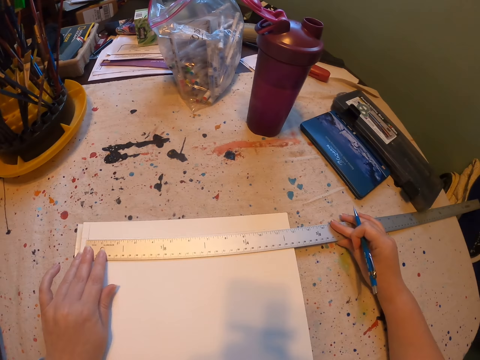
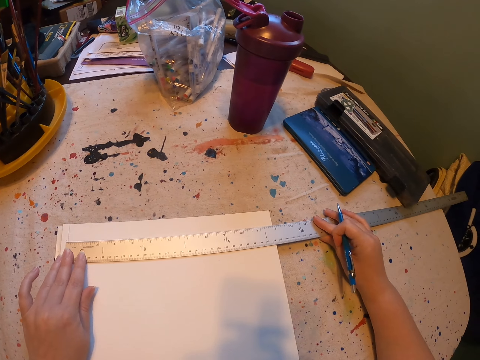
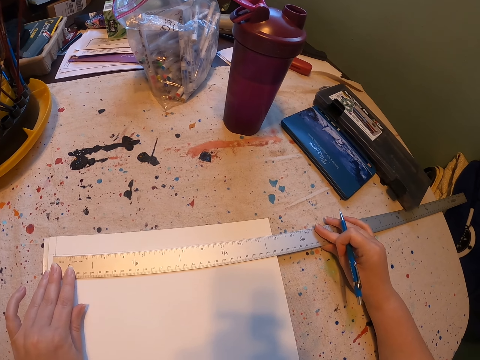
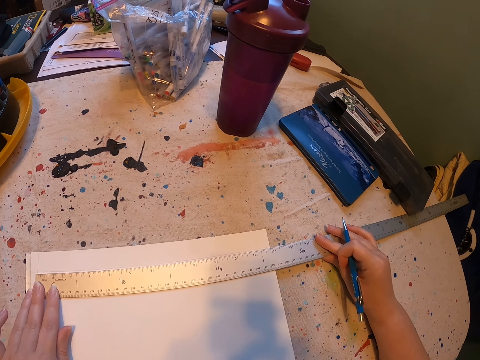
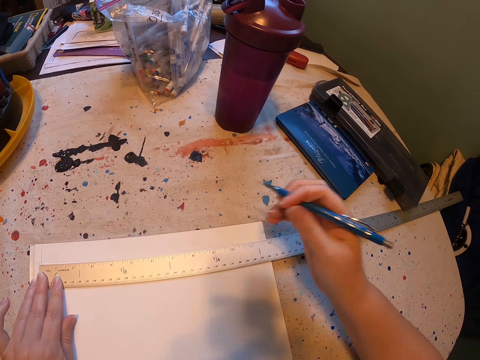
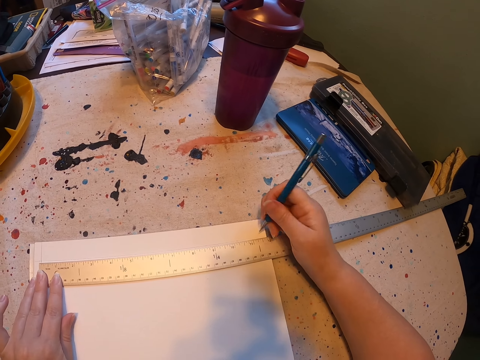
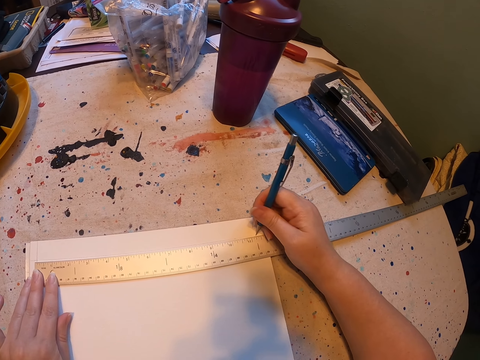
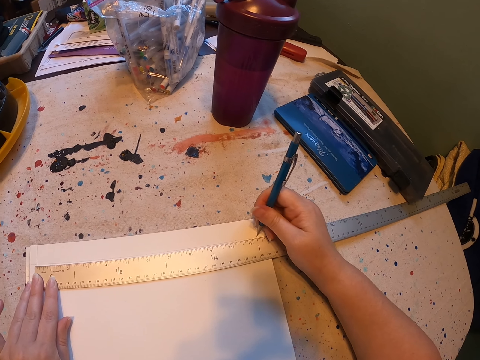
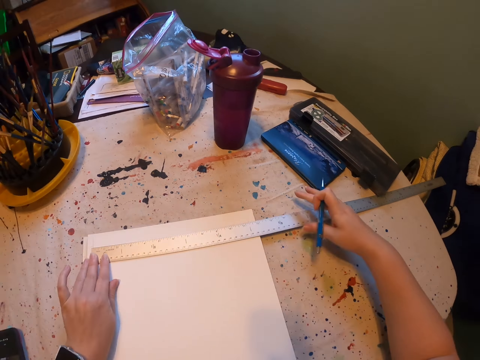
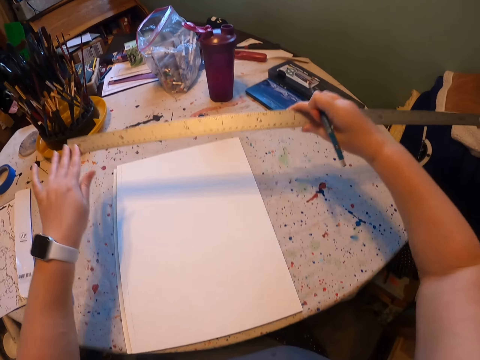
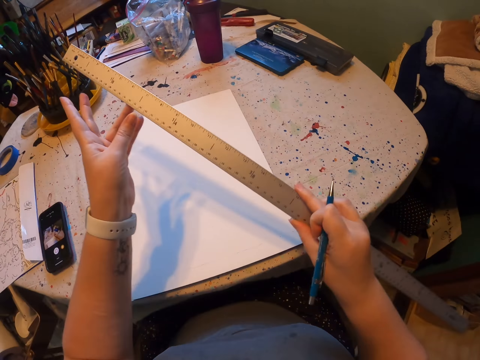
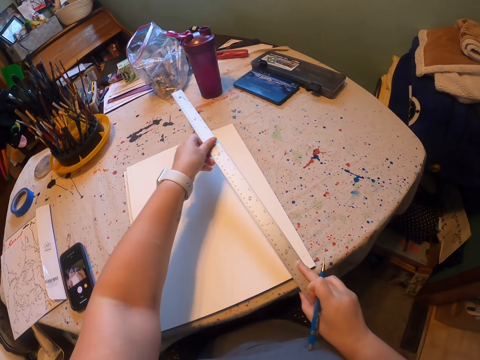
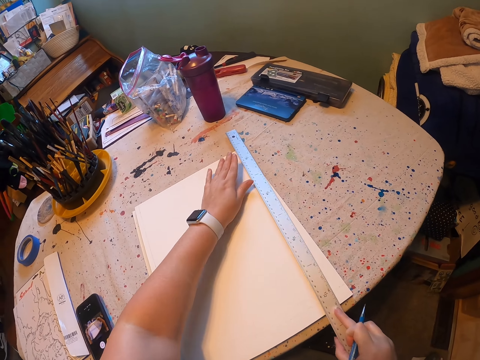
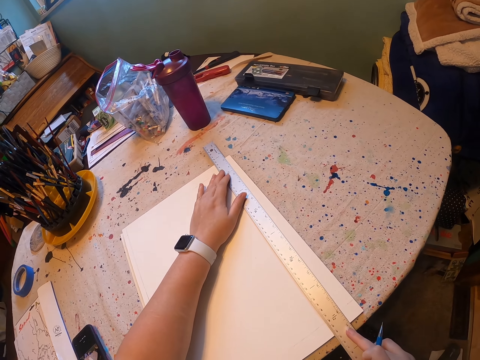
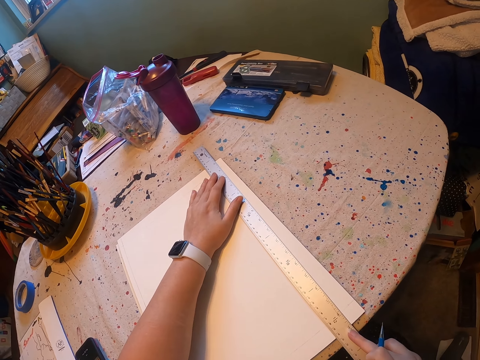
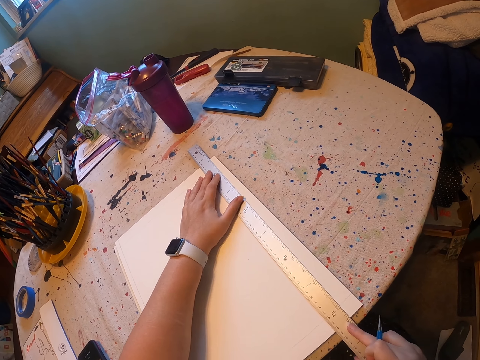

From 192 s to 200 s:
The camera wearer draws on the paint book. They pick up the ruler. They place the ruler down.

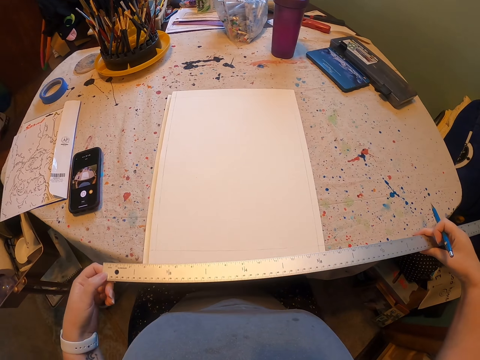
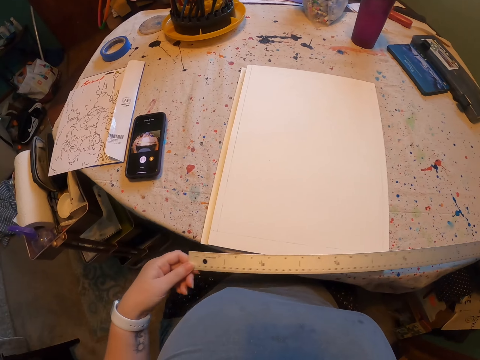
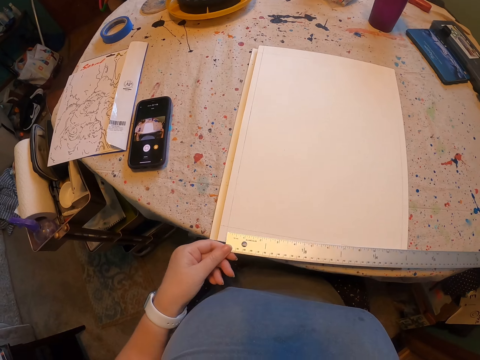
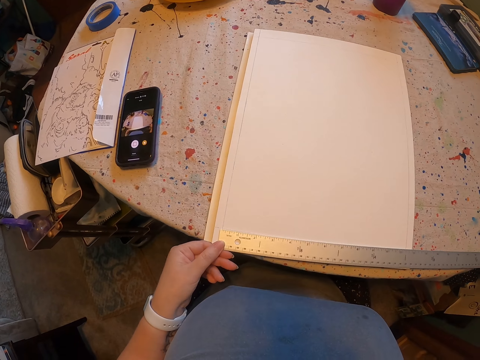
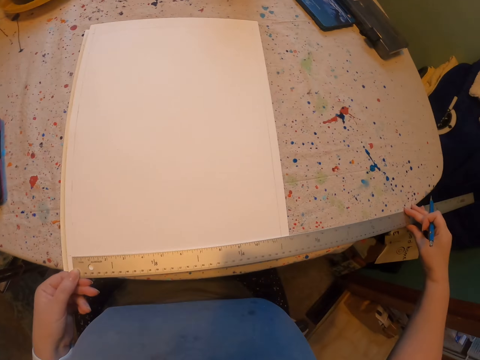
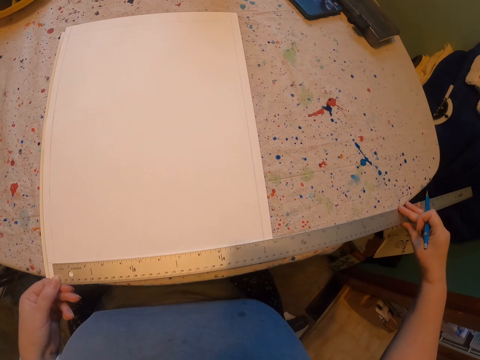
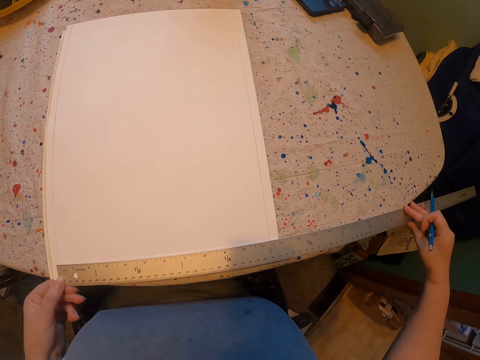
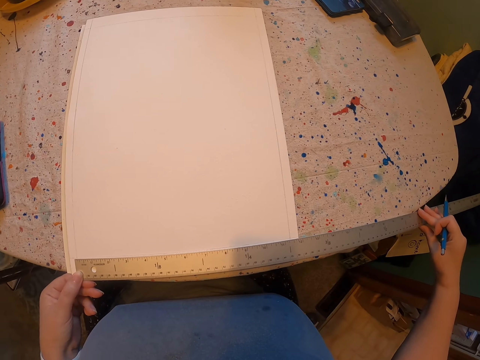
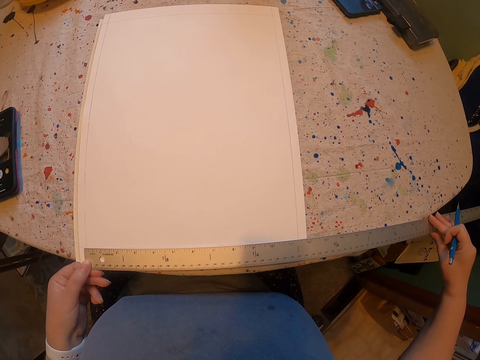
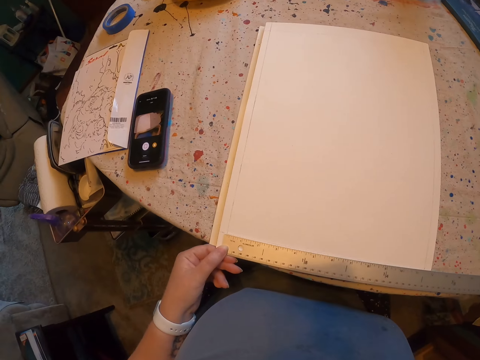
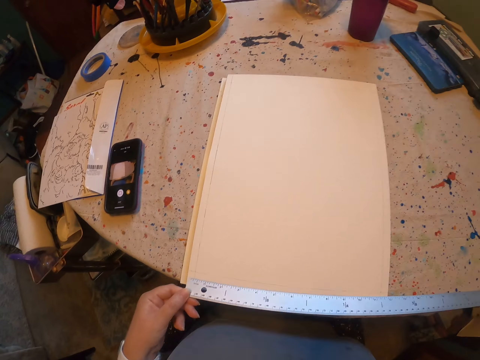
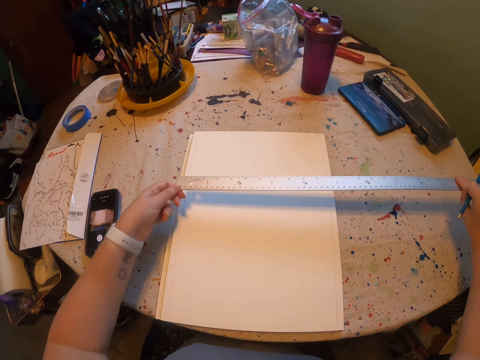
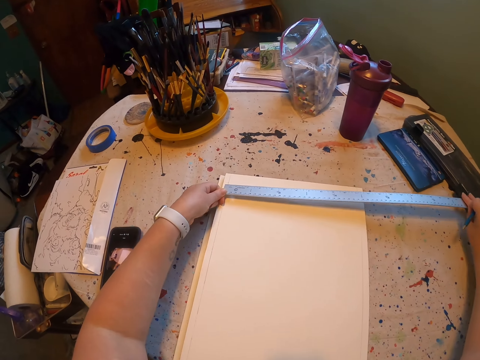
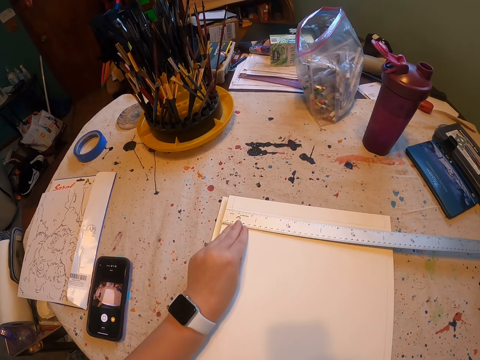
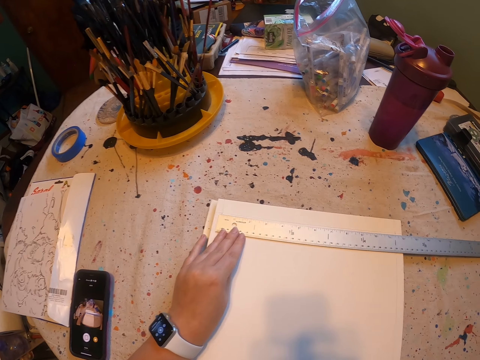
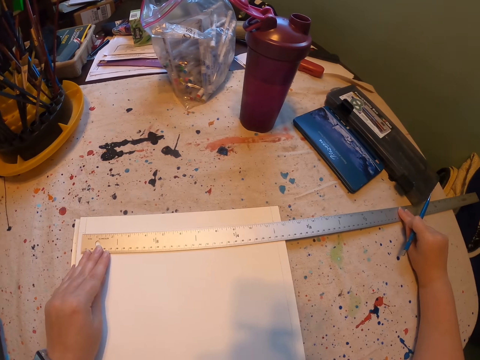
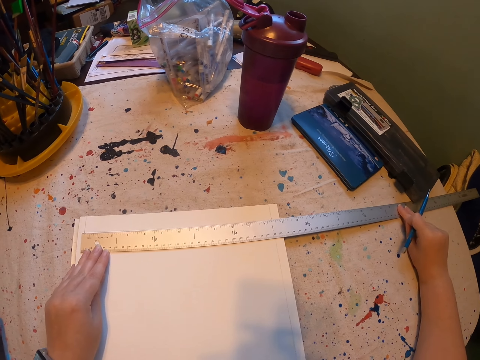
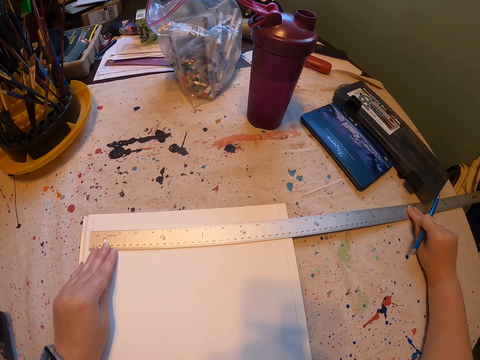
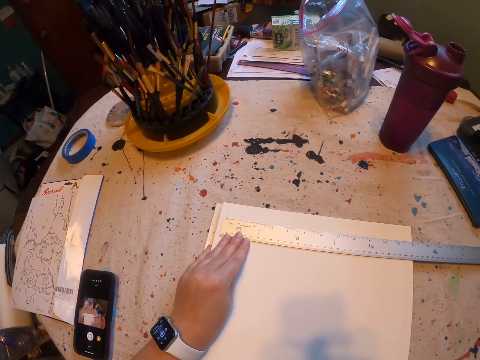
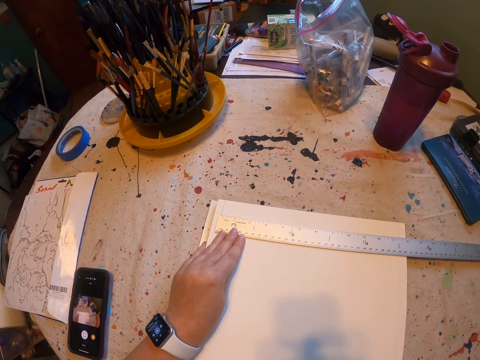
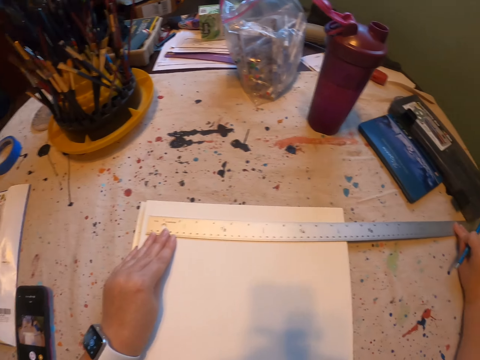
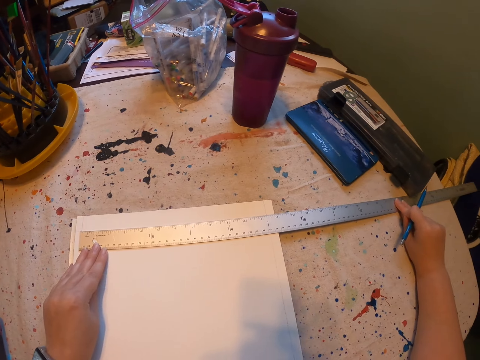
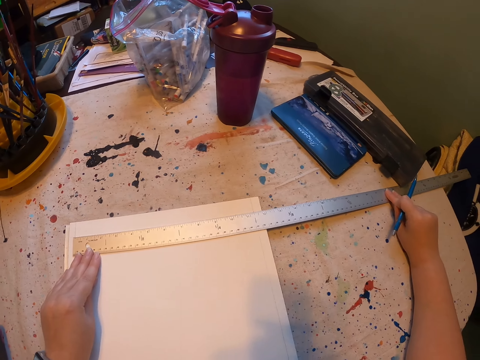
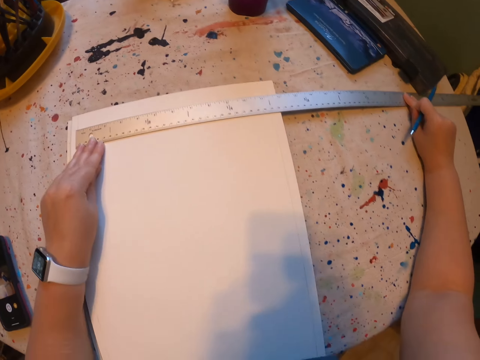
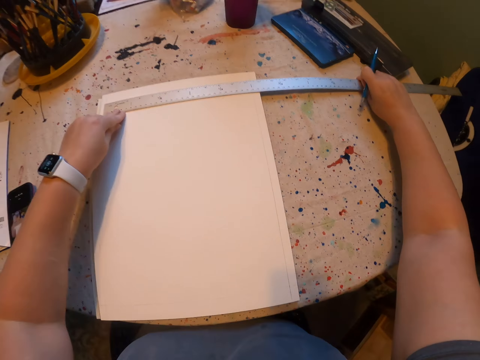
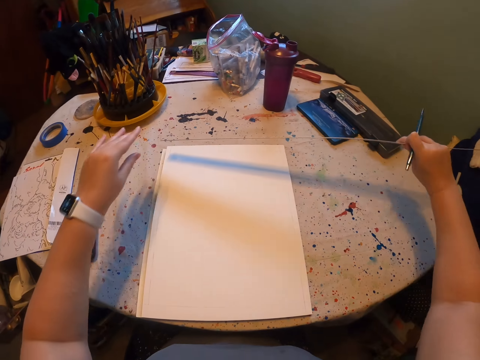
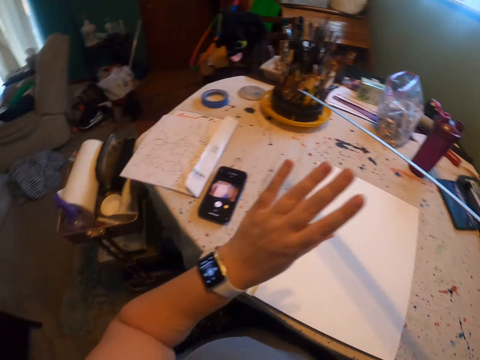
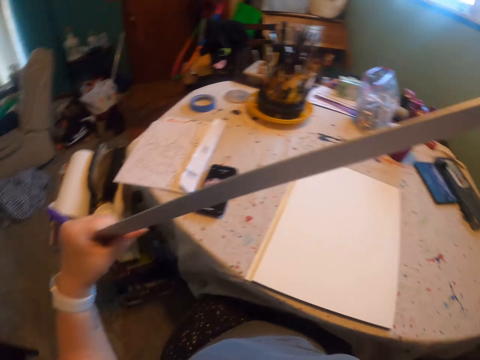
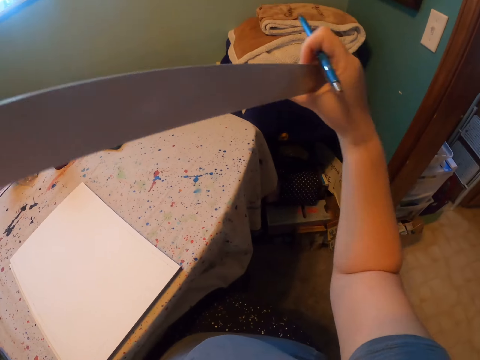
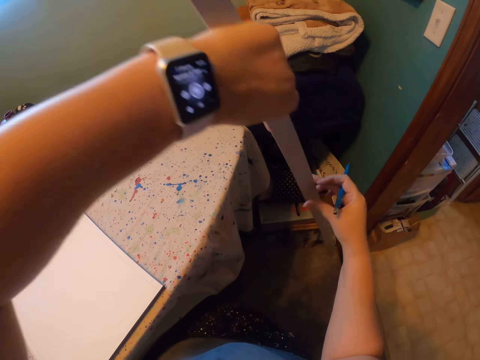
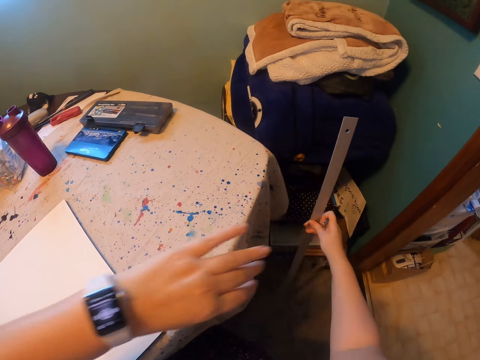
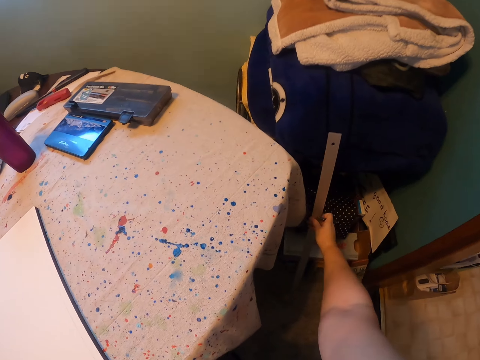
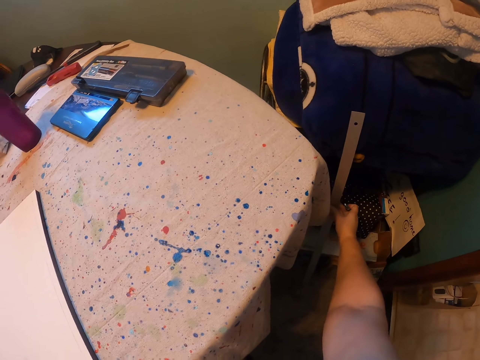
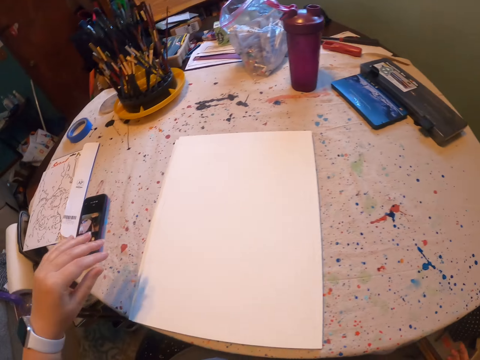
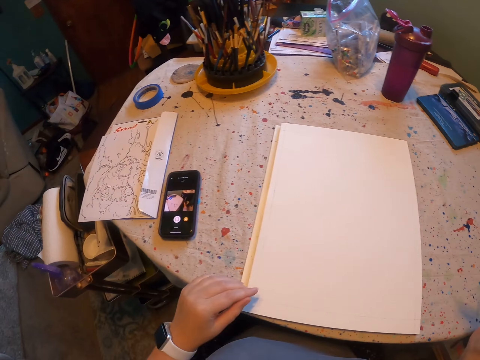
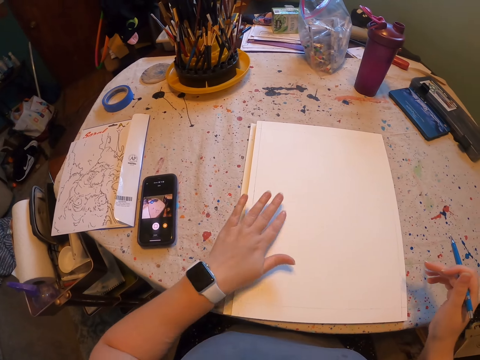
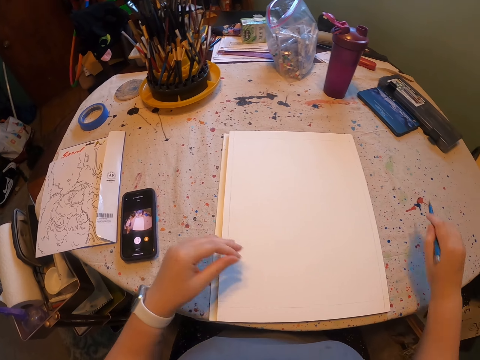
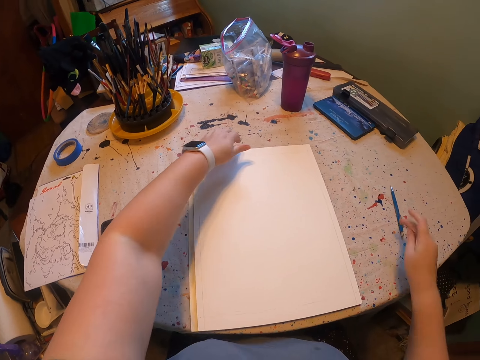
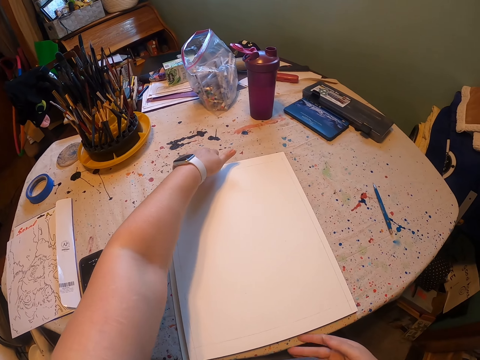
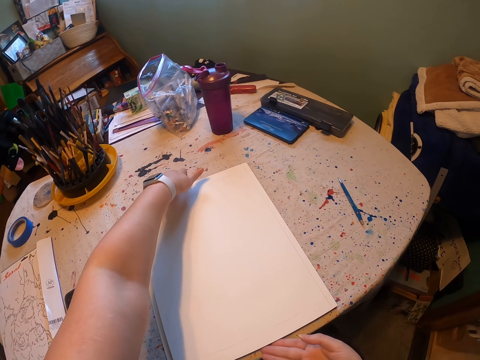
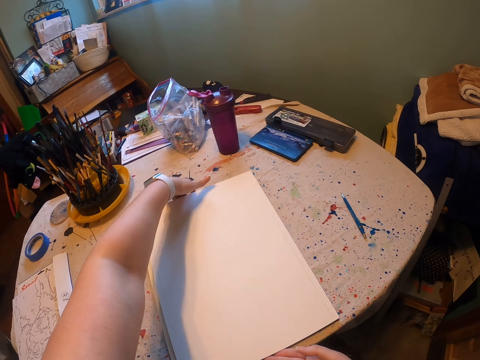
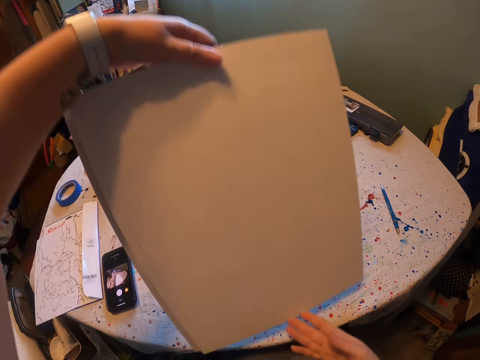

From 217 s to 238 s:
The camera wearer measures lines on paper. They place the ruler down. They lift the ruler. They place the ruler down. They lift the ruler. They place the ruler down. They hold the paint book.
